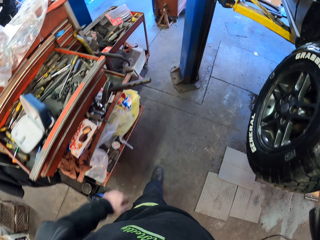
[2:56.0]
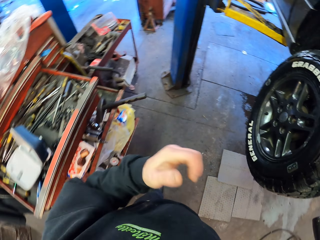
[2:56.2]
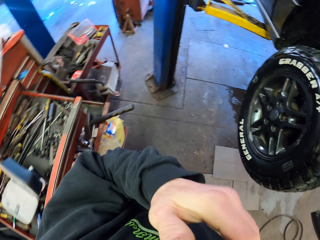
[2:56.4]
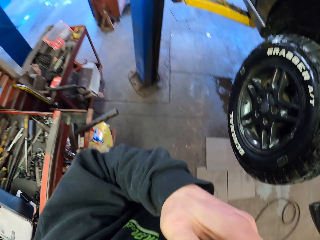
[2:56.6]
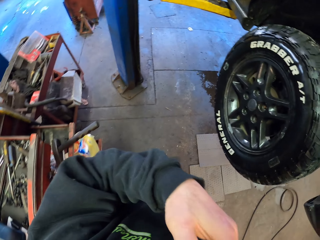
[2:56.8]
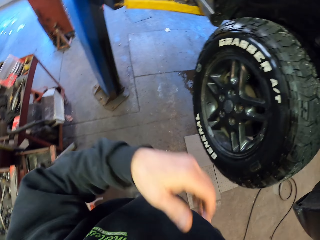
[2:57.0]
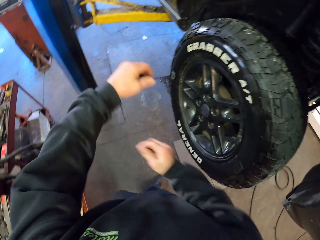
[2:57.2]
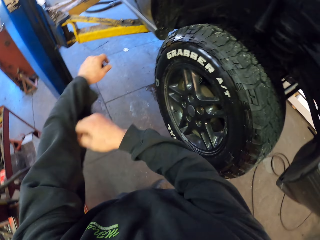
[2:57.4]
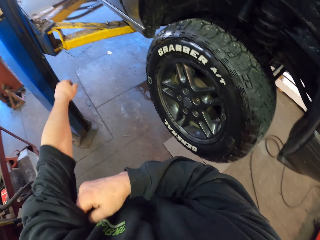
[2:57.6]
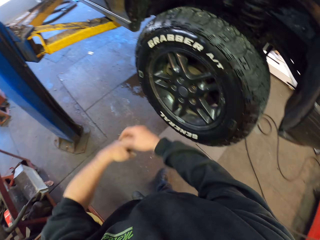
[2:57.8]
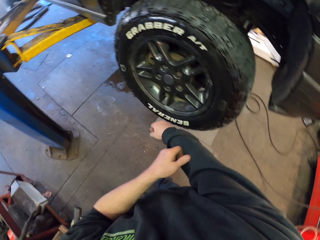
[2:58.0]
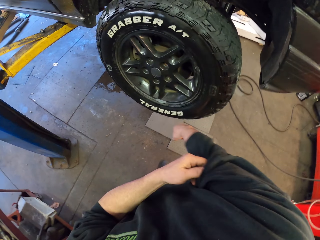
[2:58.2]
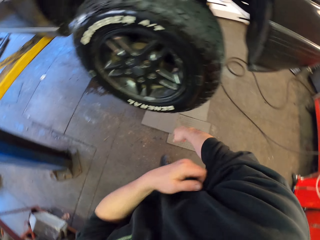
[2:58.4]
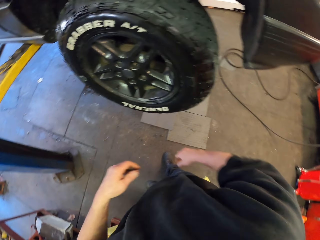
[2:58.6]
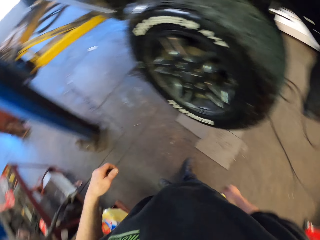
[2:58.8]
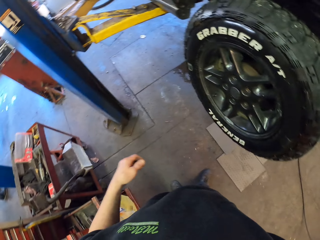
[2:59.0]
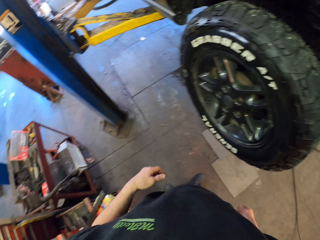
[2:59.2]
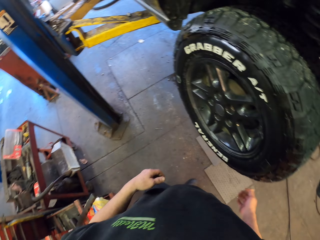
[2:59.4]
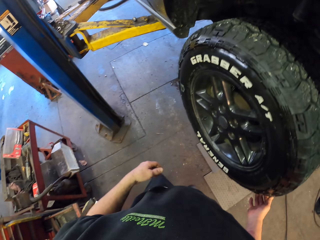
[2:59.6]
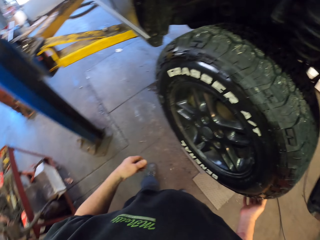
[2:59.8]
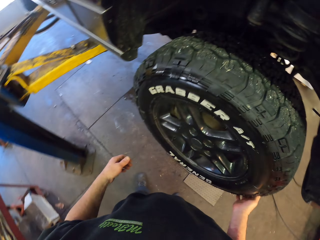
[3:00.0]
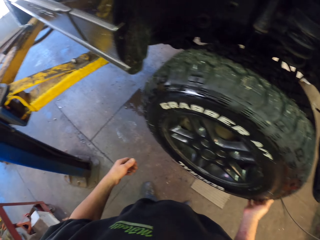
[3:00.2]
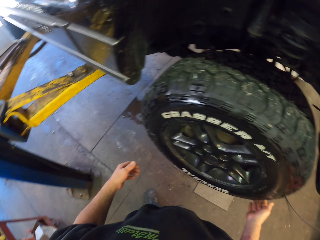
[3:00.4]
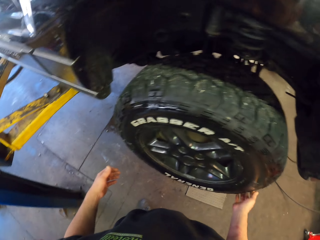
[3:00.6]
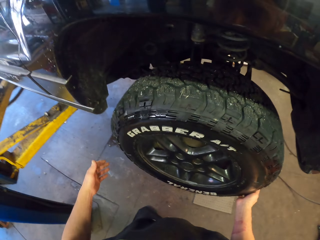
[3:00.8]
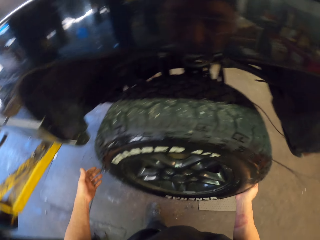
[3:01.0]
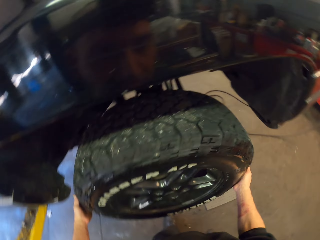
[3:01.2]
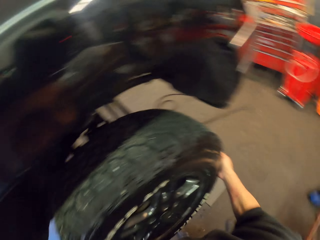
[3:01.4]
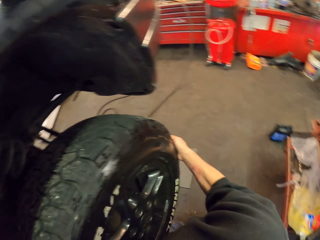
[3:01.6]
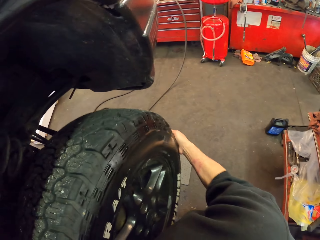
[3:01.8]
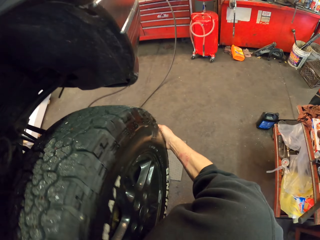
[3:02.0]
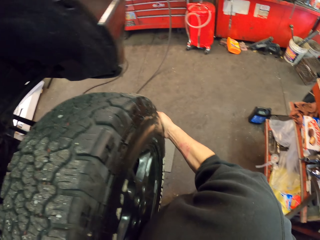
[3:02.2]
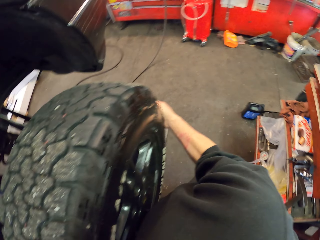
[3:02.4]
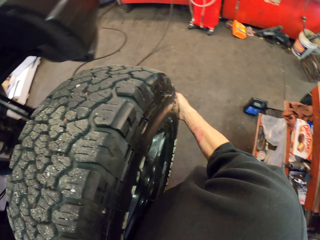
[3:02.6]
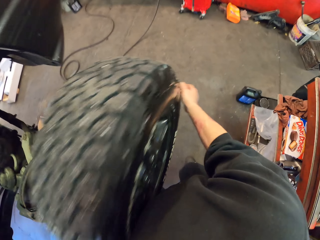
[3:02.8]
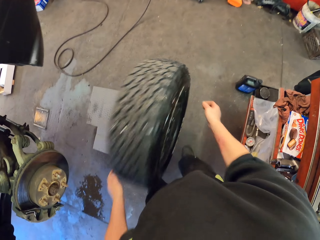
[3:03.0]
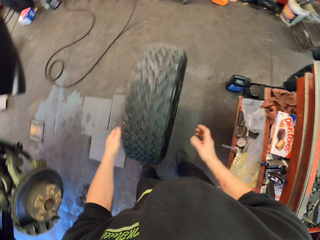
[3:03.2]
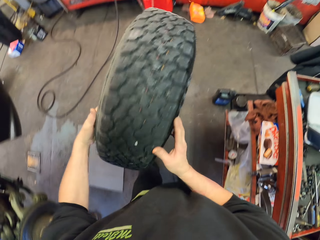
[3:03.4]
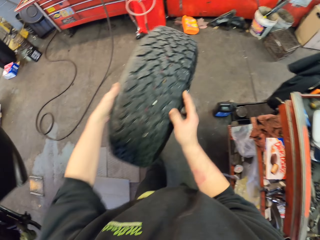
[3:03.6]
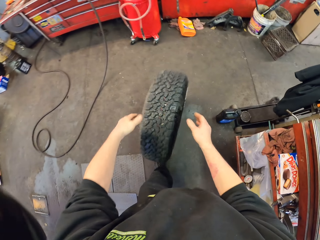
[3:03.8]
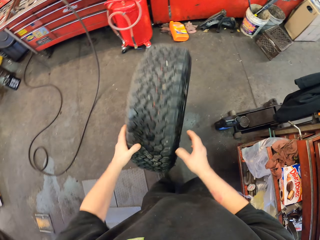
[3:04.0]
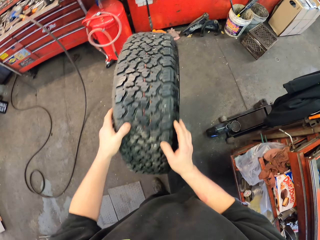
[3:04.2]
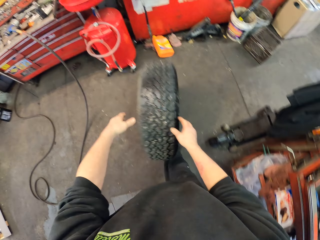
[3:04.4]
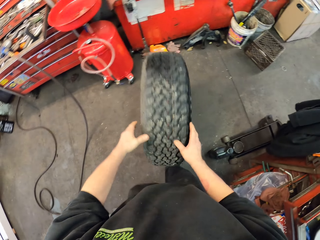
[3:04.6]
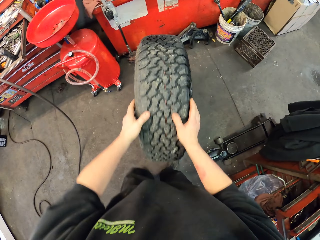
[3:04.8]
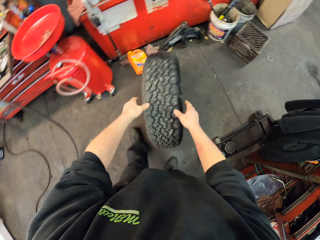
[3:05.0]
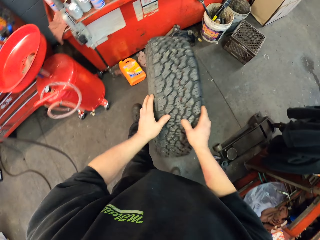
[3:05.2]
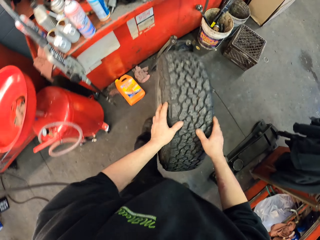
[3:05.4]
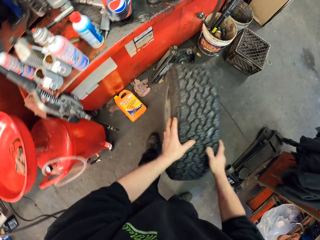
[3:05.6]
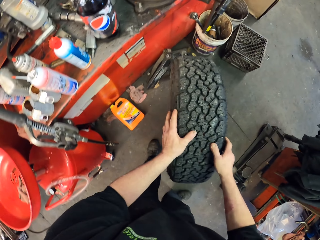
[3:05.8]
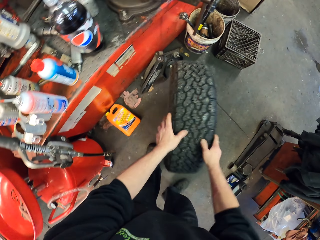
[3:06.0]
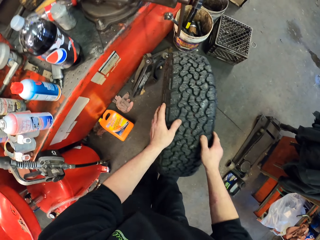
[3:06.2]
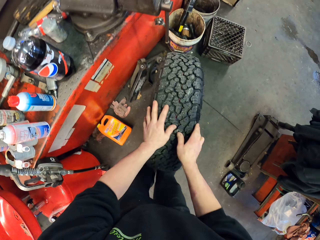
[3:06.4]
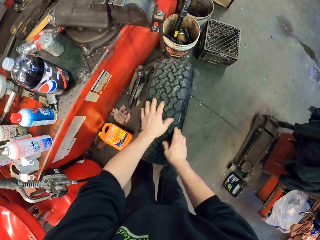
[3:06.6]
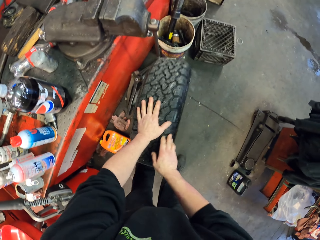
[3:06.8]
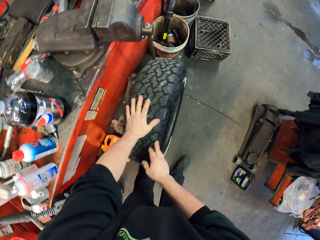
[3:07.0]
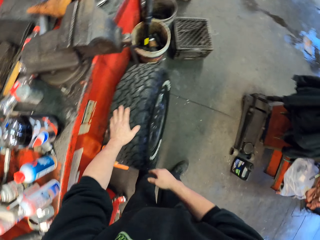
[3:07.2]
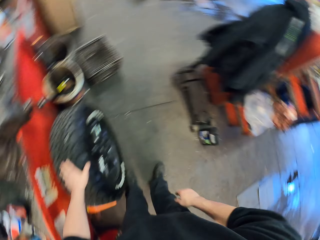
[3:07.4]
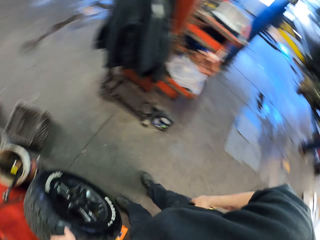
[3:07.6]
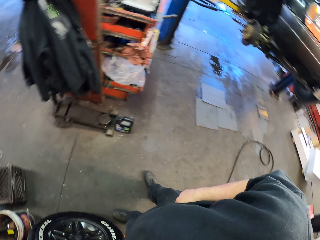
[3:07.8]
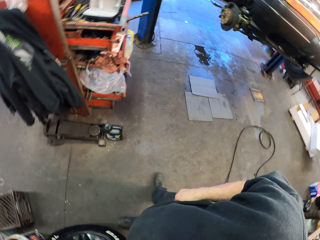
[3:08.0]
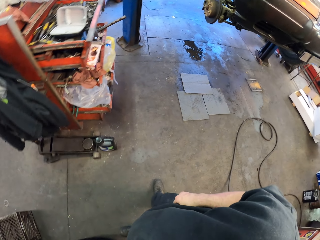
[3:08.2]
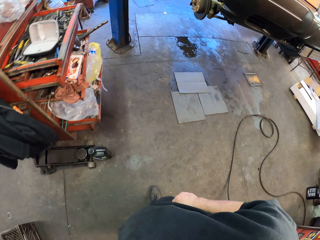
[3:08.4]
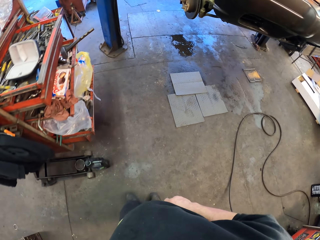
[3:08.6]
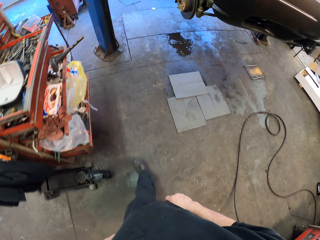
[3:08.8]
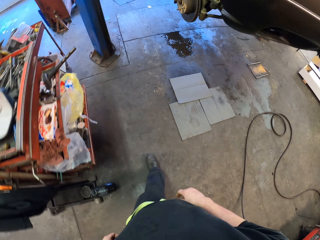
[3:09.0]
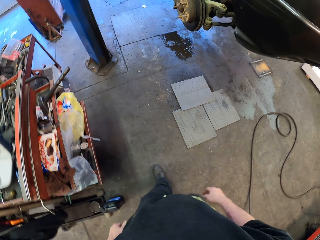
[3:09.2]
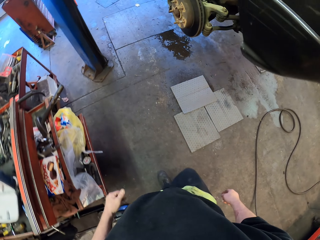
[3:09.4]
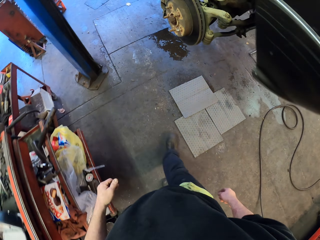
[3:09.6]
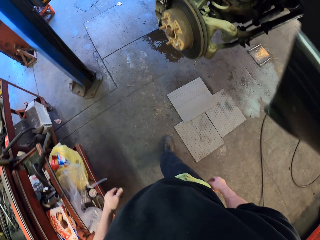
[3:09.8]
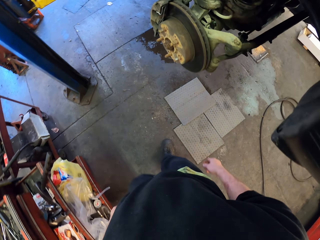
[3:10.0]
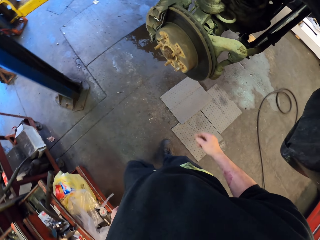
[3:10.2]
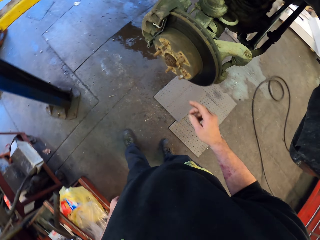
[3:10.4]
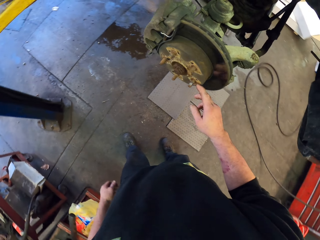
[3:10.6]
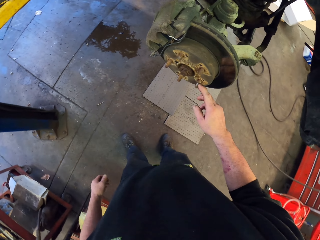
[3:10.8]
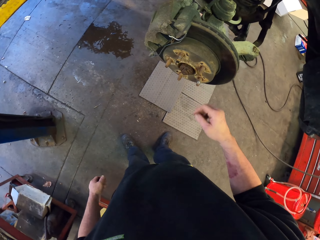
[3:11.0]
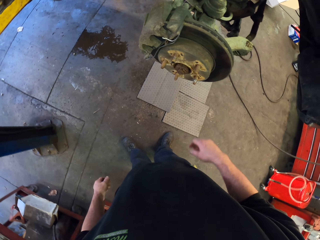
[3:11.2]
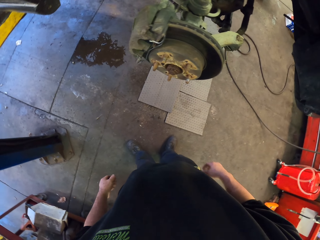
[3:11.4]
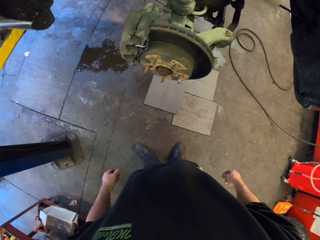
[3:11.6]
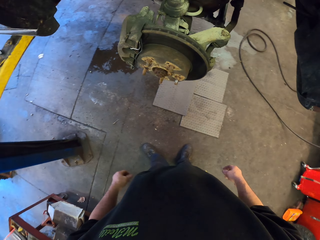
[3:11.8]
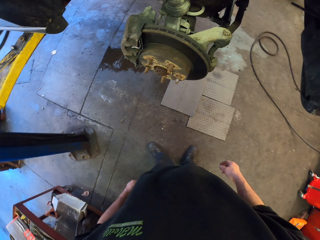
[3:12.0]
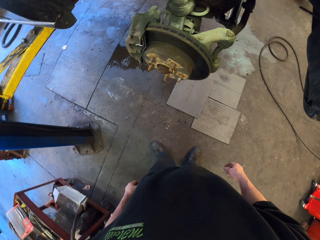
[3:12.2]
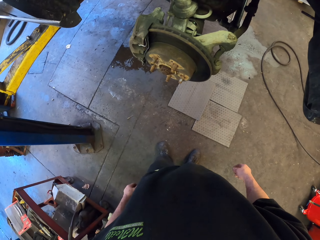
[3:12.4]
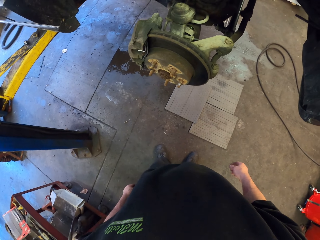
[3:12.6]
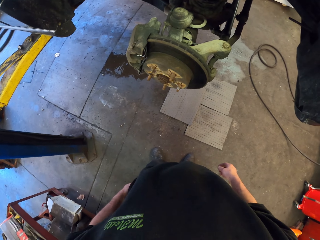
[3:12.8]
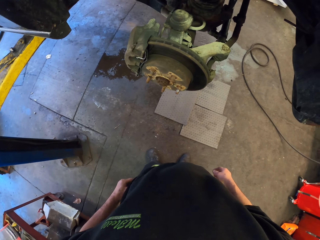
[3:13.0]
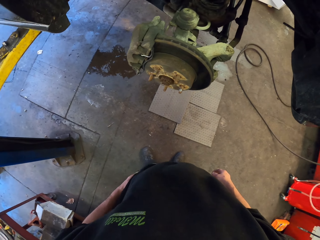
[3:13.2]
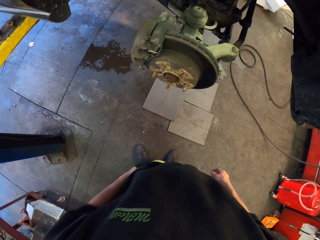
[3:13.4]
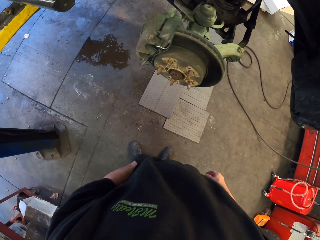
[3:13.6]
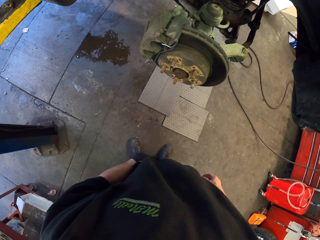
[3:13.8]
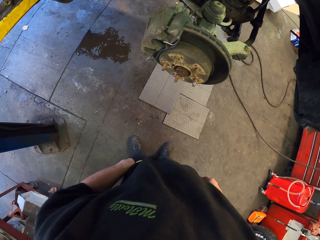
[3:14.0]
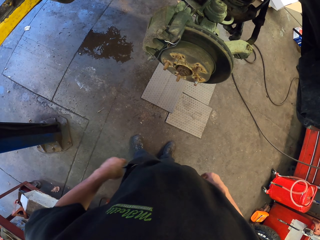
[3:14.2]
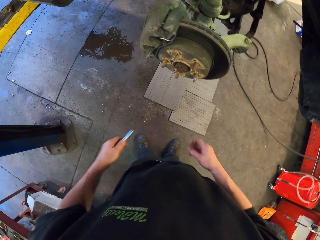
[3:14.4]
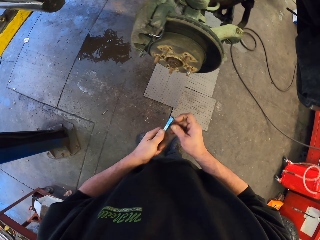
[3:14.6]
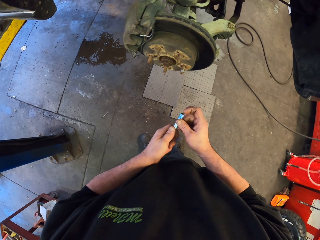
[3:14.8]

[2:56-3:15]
The camera wearer walks around. They raise a hand and pull a sleeve. They carry a tire. They remove the tire from the car. They put the tire on the floor. They walk around. They put the tire aside. They walk around. They check where the tire was using a flashlight. They look around.

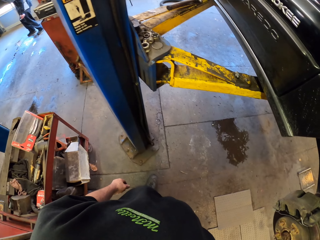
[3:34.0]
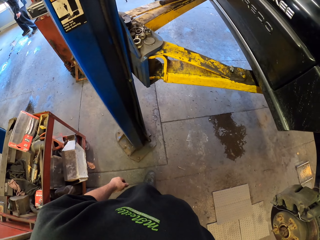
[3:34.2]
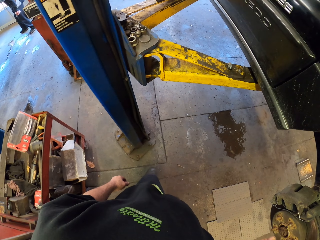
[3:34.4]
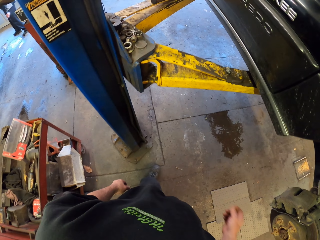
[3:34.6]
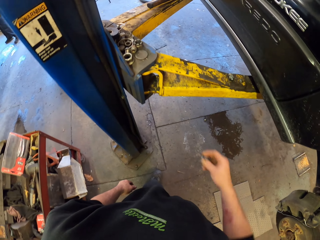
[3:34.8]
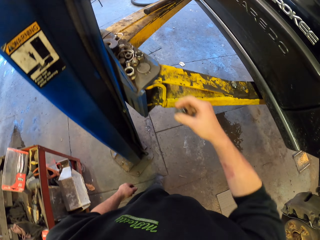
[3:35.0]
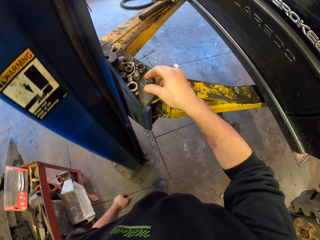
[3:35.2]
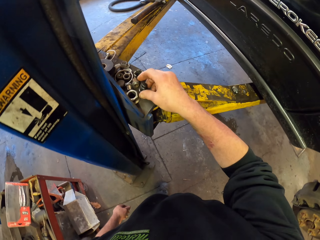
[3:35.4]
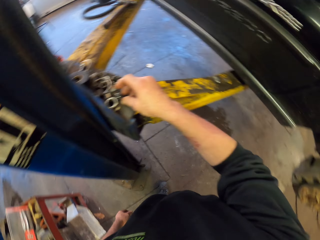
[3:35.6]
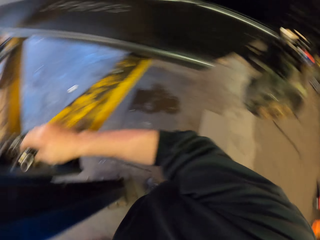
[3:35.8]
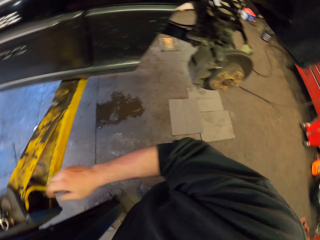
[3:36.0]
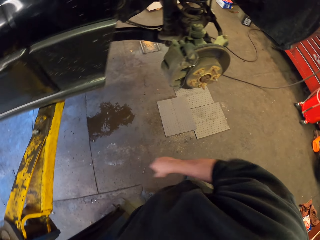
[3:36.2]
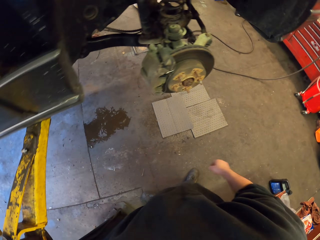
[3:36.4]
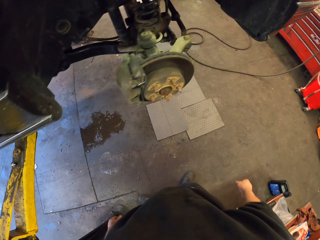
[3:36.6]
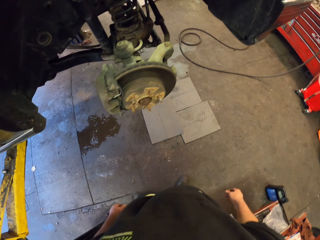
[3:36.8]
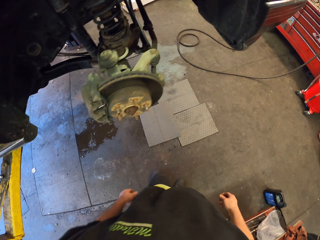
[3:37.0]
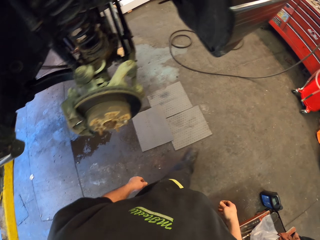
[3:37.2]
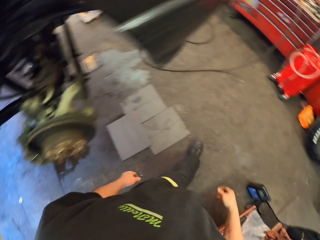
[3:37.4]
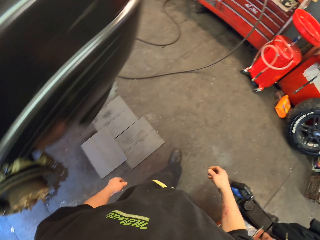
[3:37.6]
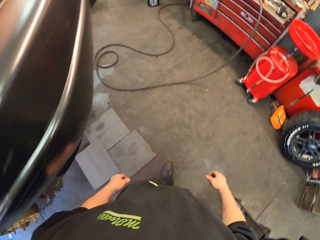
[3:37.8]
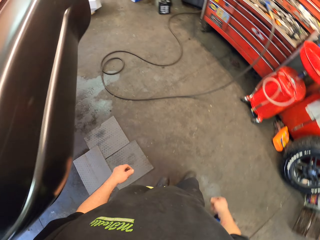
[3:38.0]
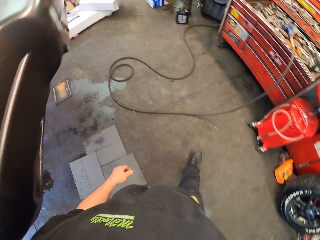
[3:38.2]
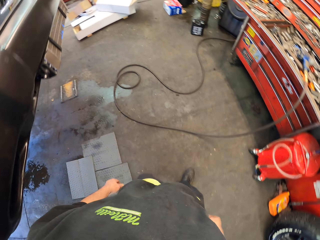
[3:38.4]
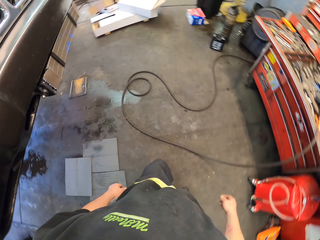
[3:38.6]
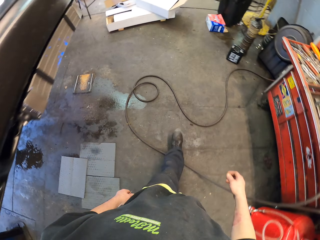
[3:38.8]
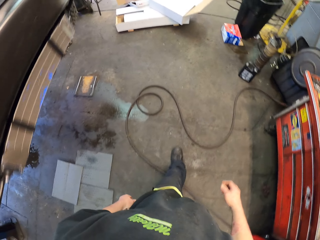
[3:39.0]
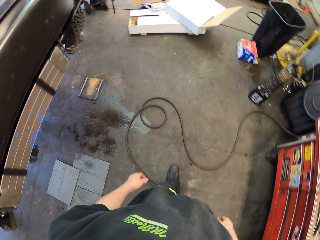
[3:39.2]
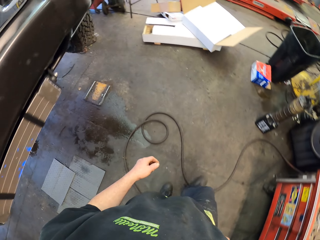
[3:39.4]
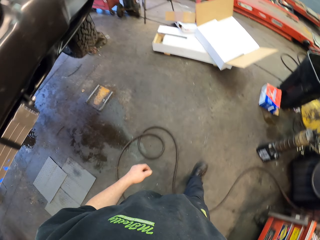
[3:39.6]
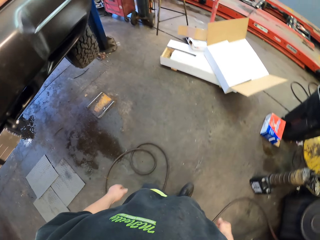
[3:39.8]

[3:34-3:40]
The camera wearer places the bolt on the metal stand. They walk in the garage.
